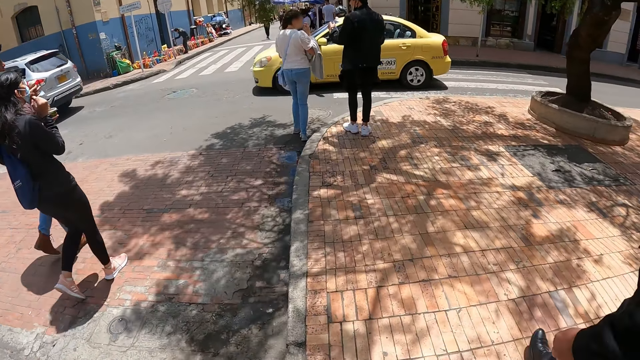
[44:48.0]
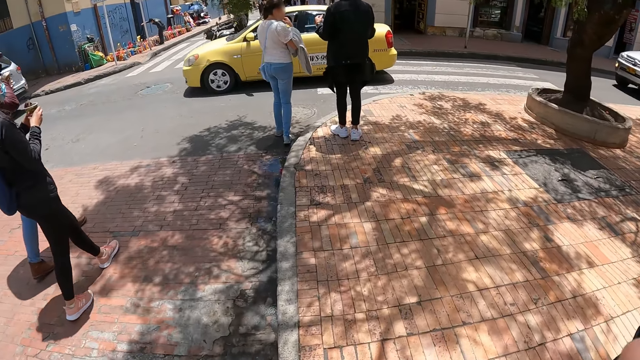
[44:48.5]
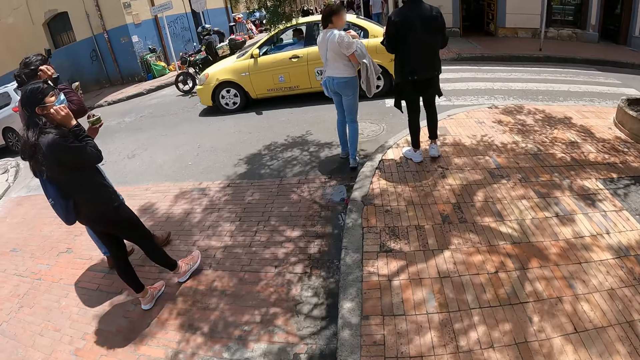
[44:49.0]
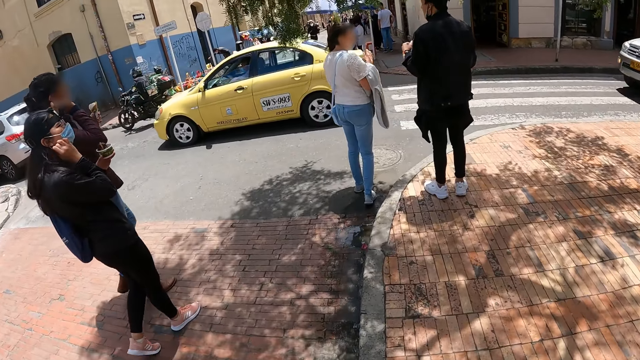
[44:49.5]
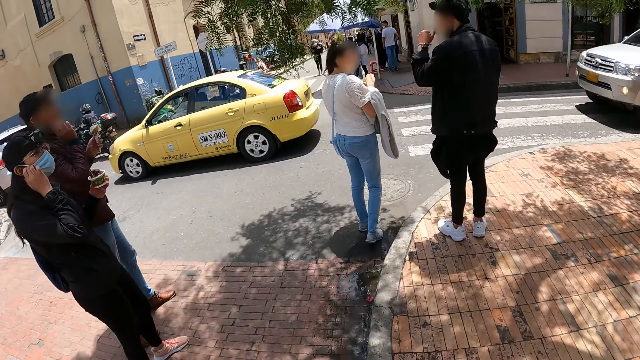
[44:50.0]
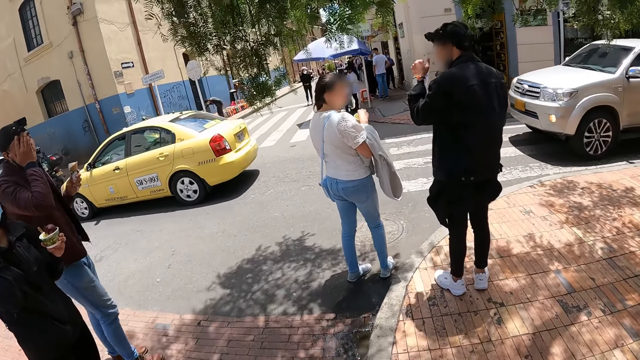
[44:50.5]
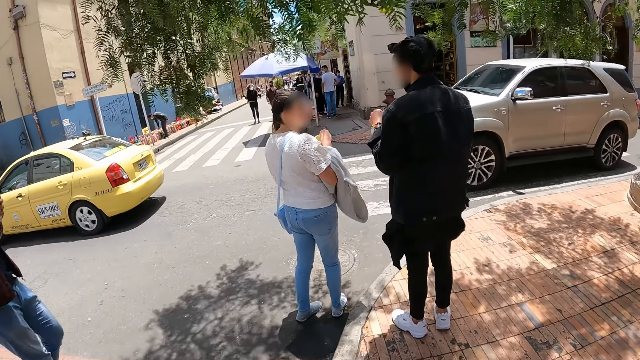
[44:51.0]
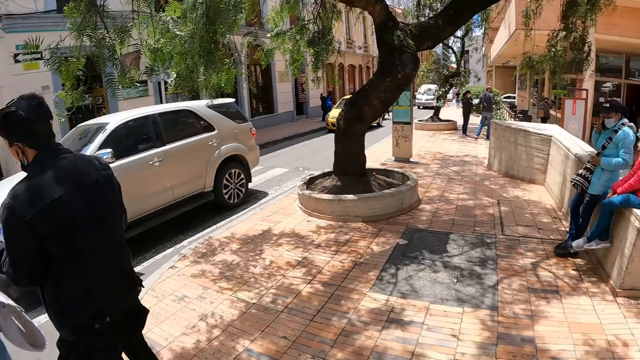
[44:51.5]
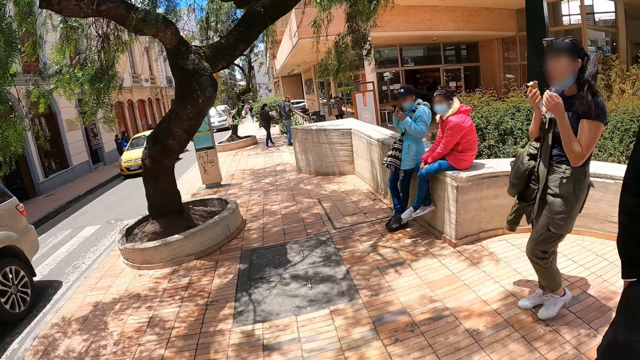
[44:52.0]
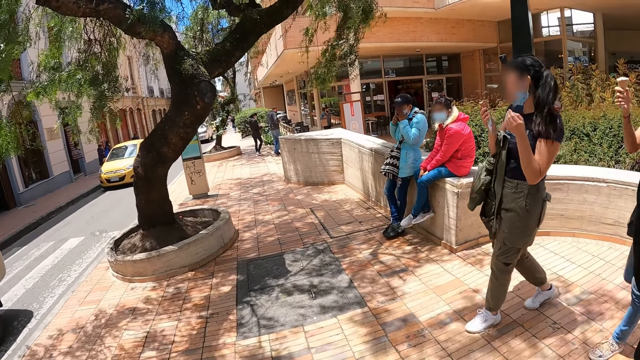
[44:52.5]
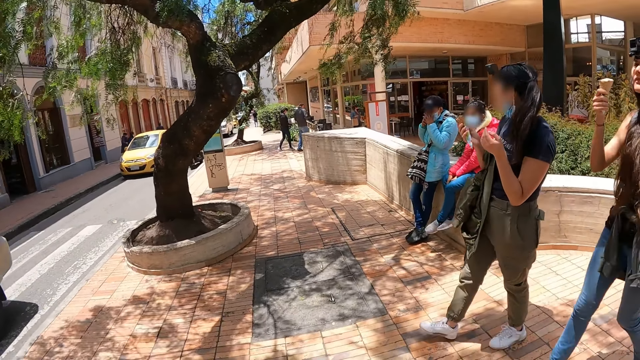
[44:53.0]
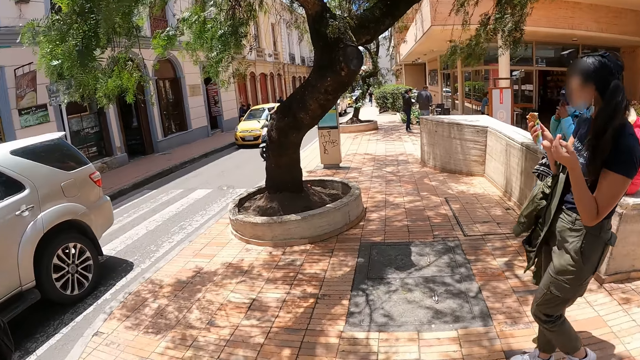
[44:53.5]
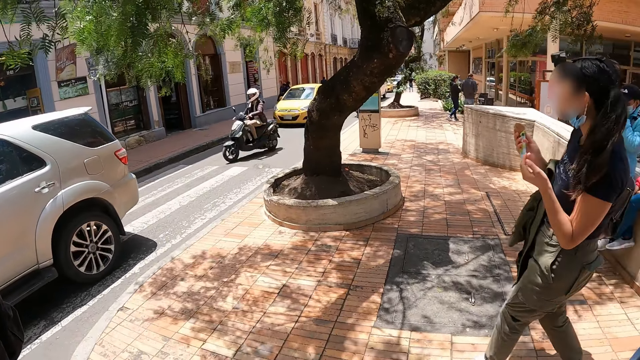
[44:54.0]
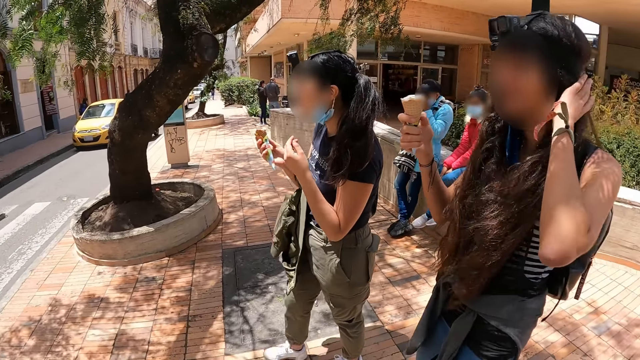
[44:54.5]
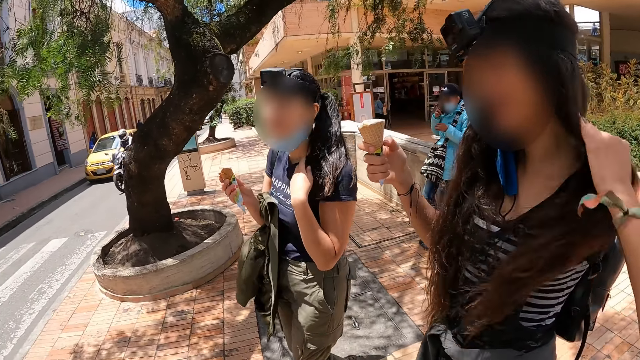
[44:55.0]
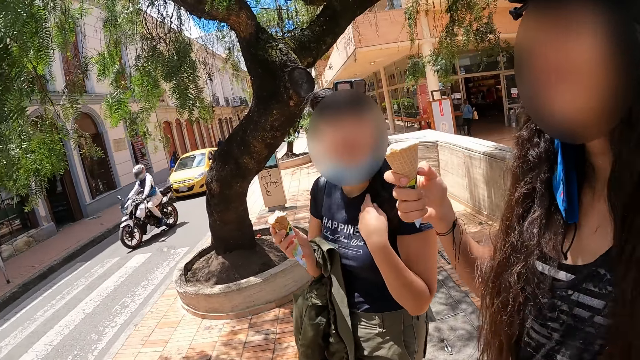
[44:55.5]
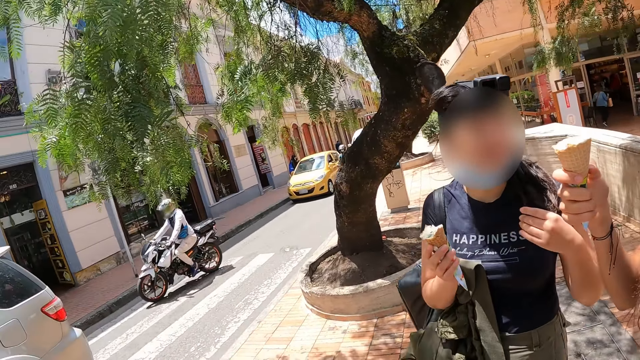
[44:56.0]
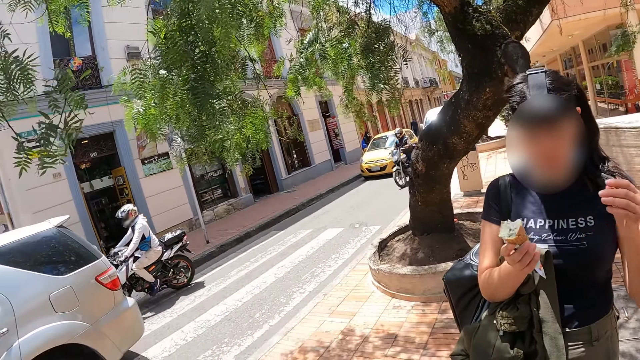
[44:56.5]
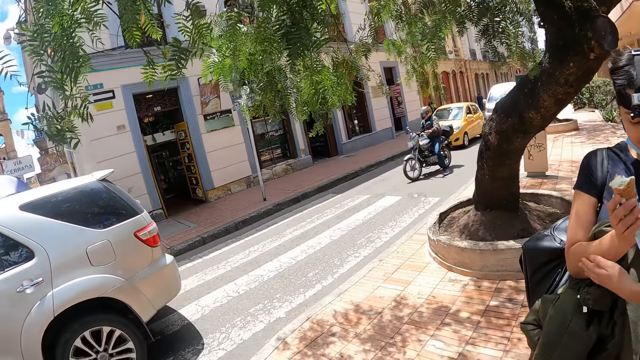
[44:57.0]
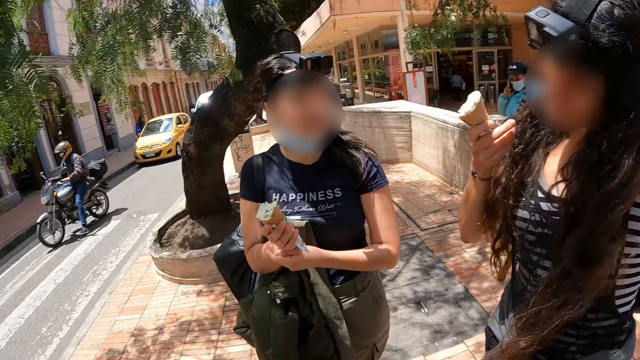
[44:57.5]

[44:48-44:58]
The camera wearer stops on a zebra crossing on the road with his colleagues. He turns around. He interacts with a lady.

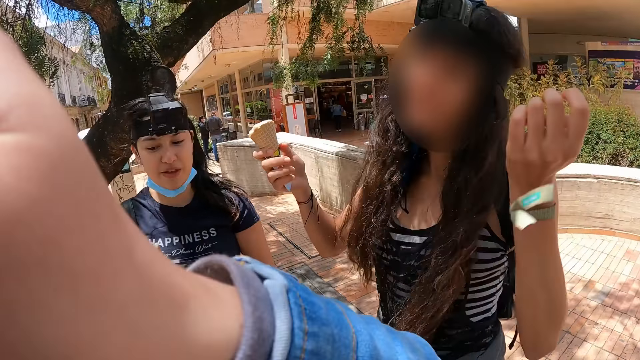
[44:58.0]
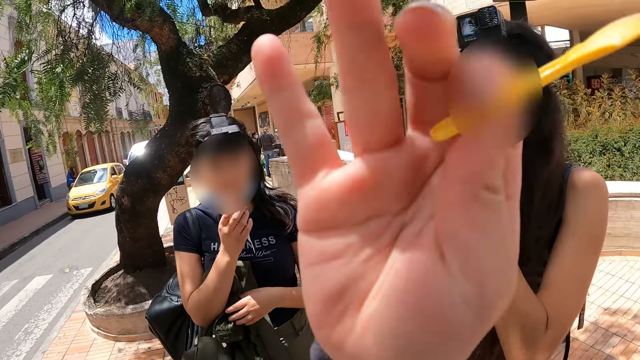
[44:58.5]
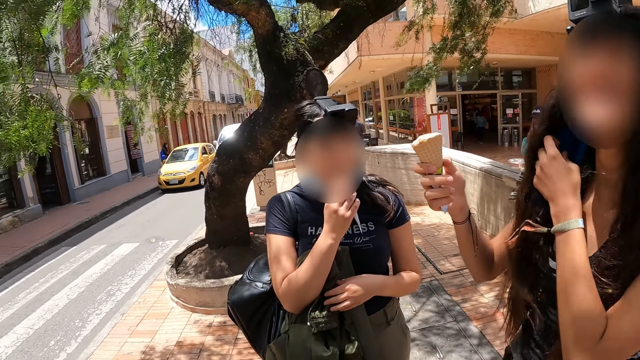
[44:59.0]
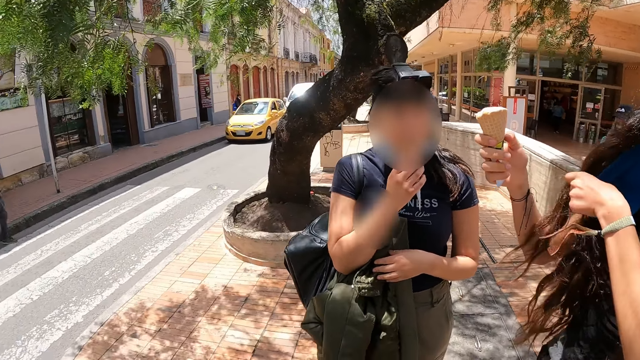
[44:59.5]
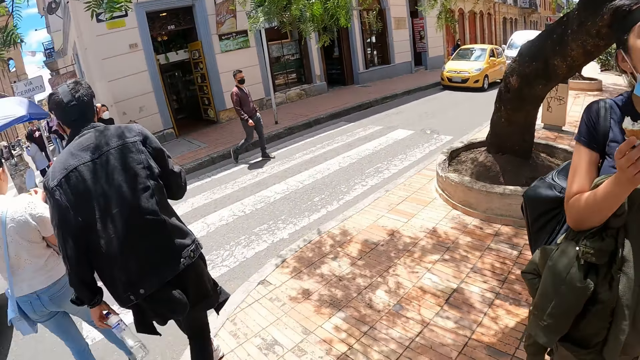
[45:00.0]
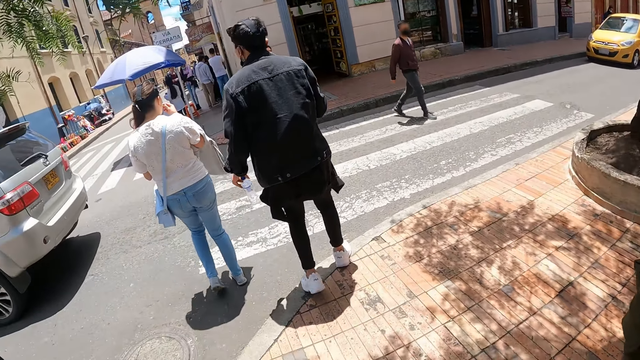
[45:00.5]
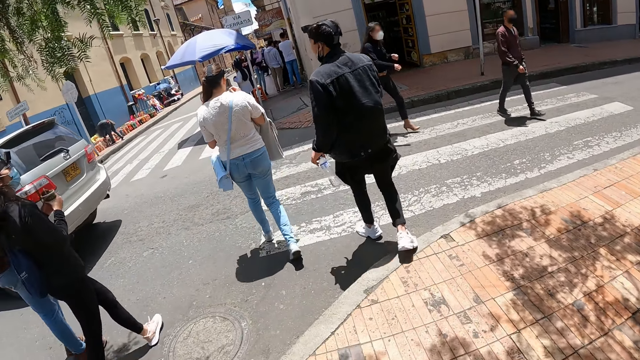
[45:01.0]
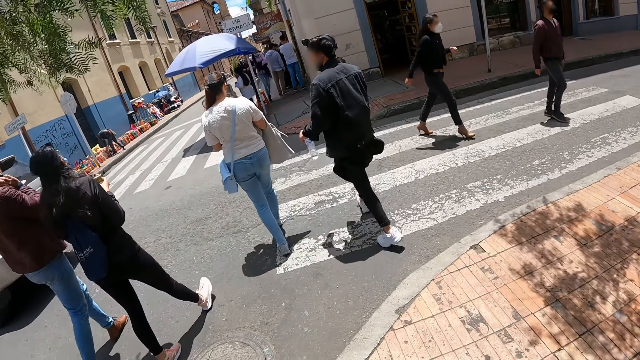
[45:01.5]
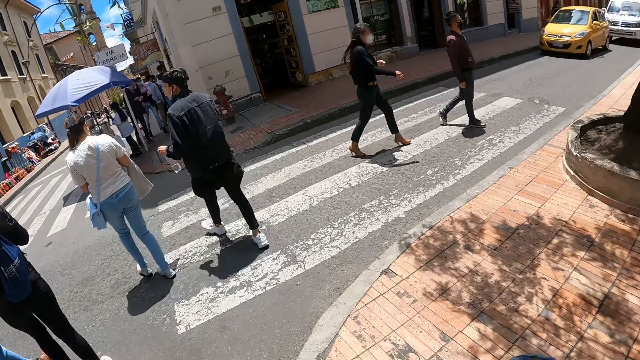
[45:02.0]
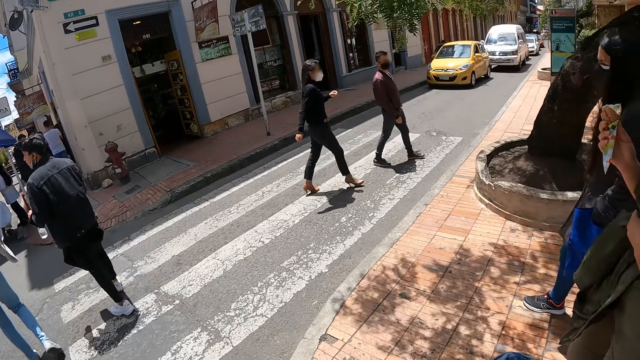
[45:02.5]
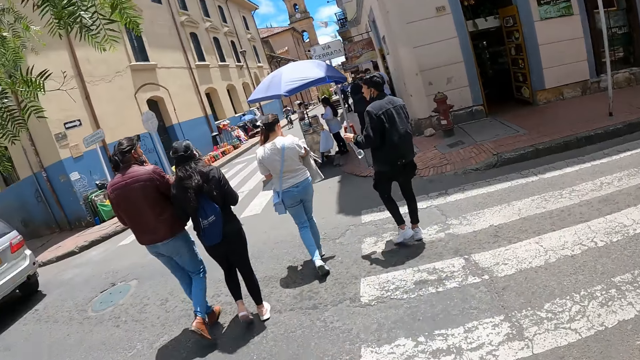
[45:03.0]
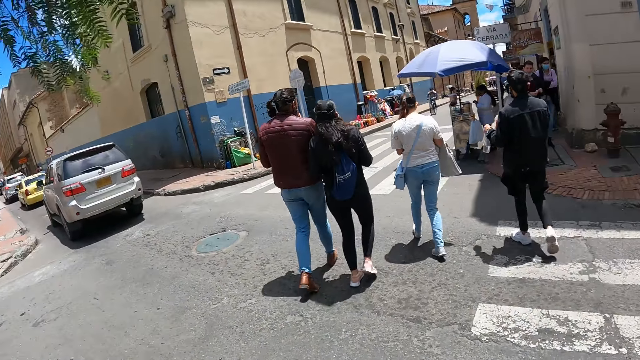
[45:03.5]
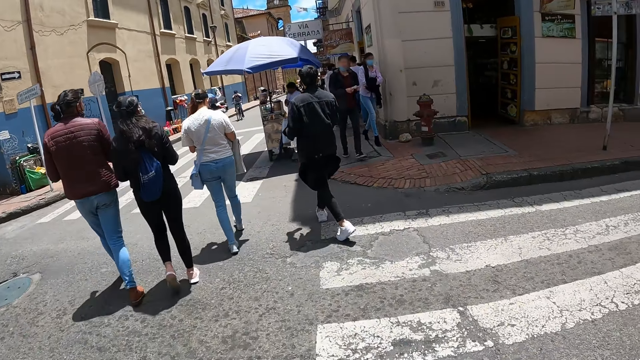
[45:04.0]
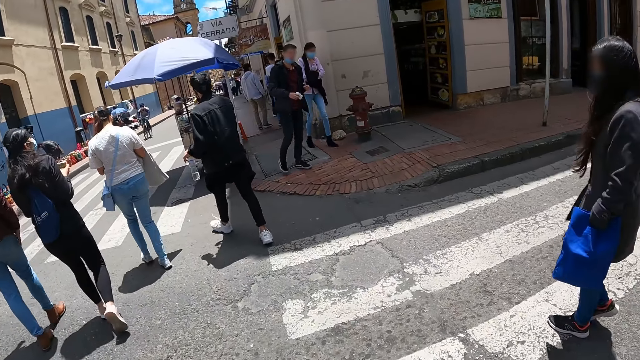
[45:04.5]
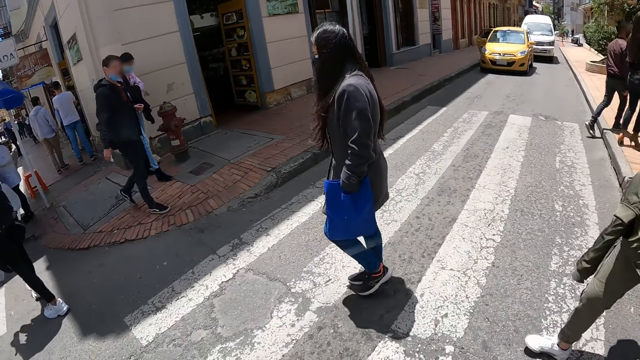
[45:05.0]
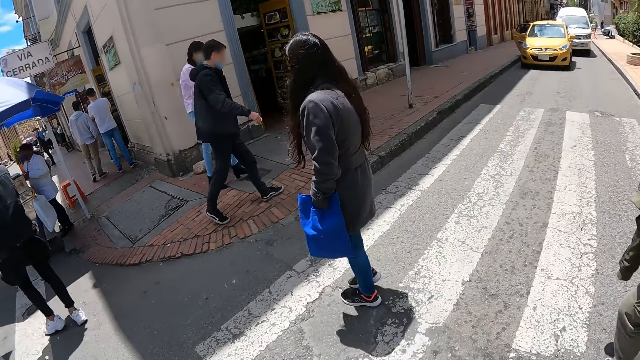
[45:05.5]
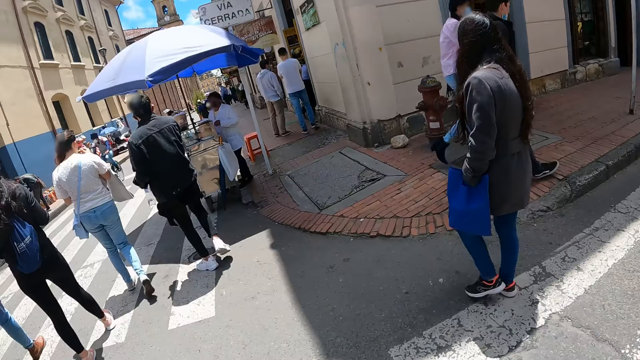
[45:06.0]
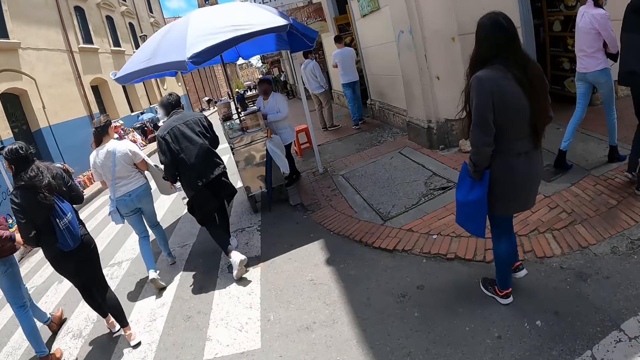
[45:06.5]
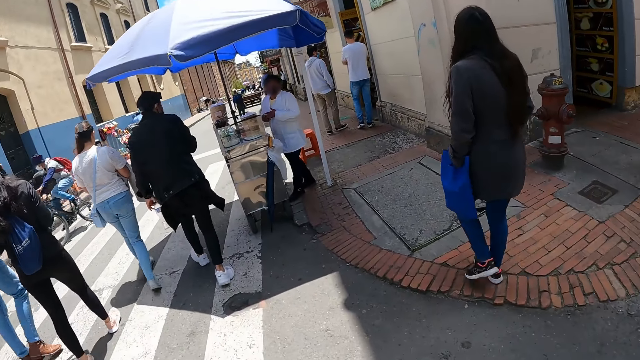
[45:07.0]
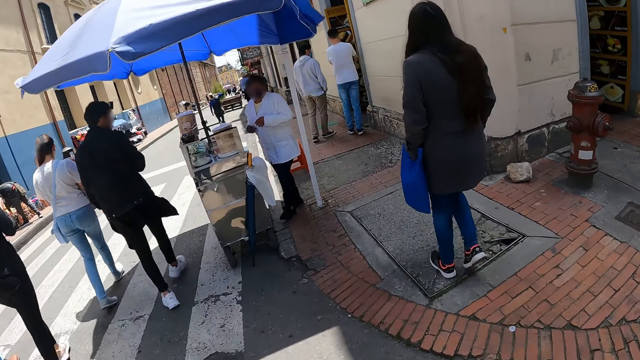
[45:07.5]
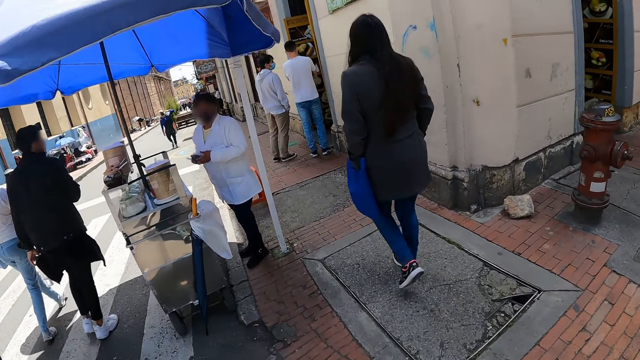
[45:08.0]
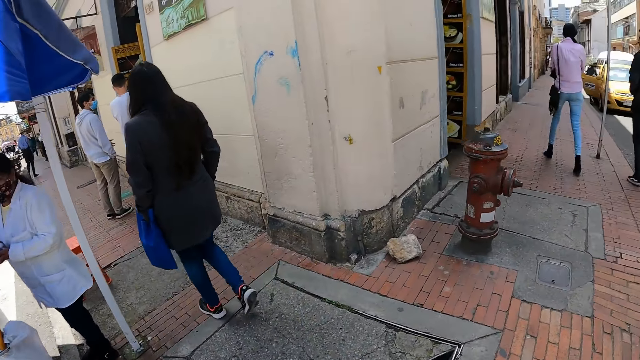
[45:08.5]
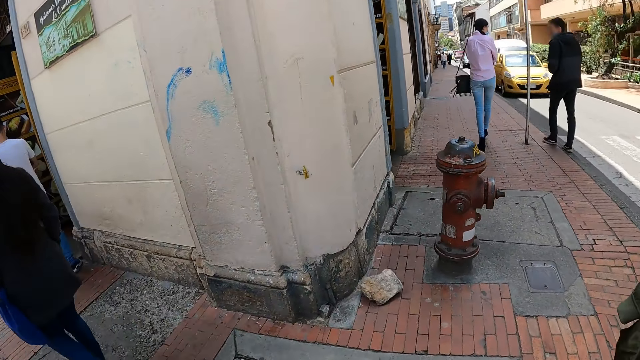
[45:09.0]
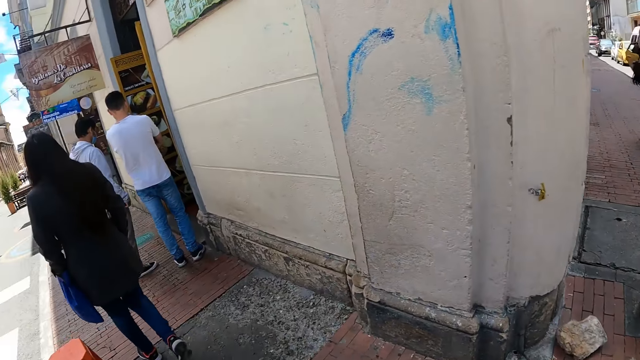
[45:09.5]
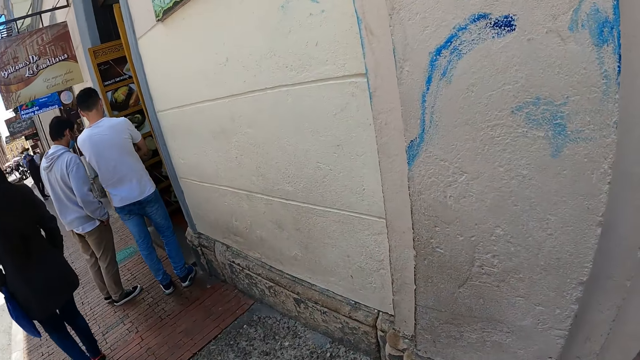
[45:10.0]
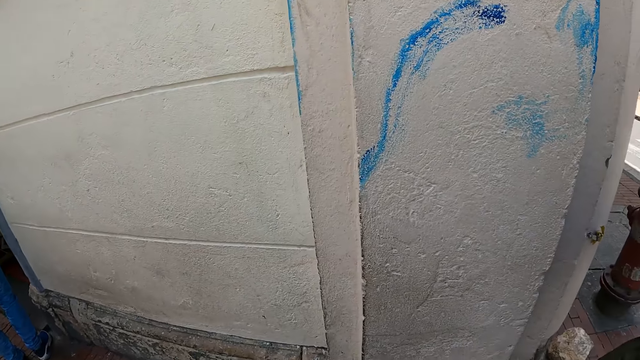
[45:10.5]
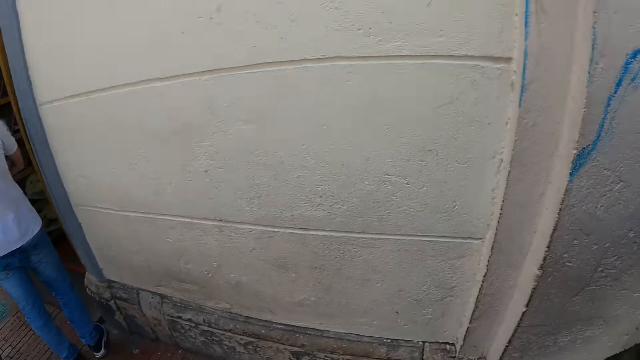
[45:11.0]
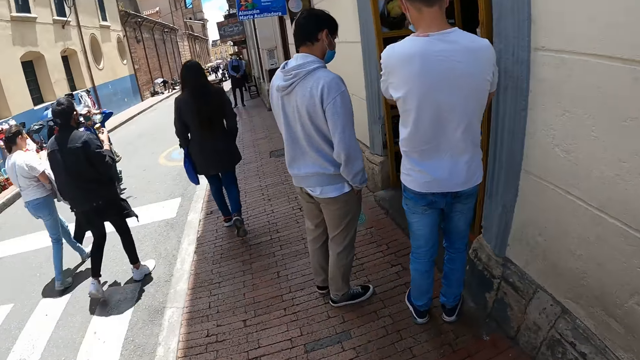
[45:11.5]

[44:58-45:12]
The camera wearer interacts with a lady. He adjusts the camera. He walks outside. He crosses the road with his colleagues. He looks around. He walks outside.
